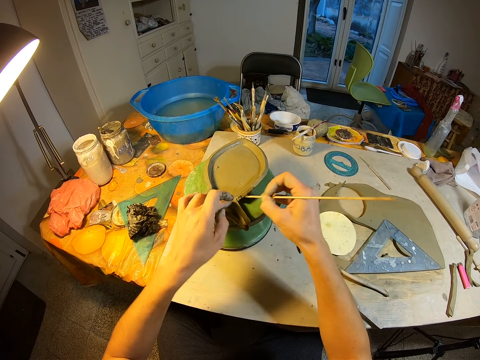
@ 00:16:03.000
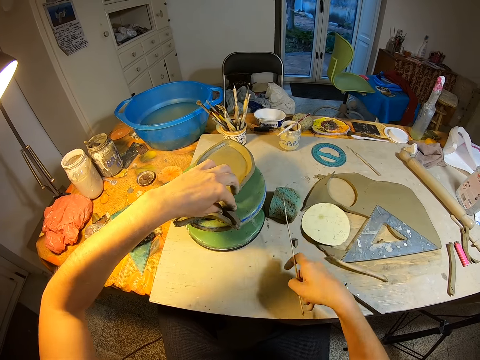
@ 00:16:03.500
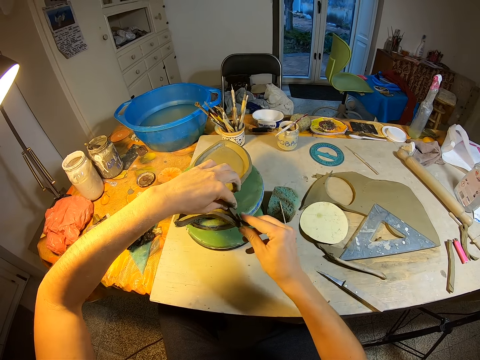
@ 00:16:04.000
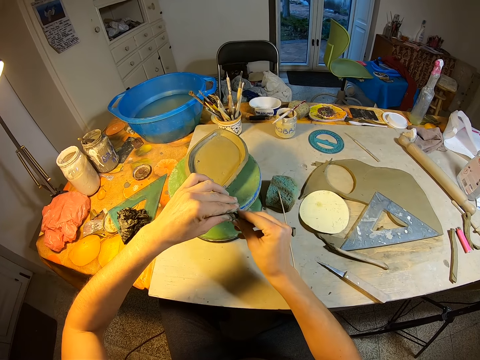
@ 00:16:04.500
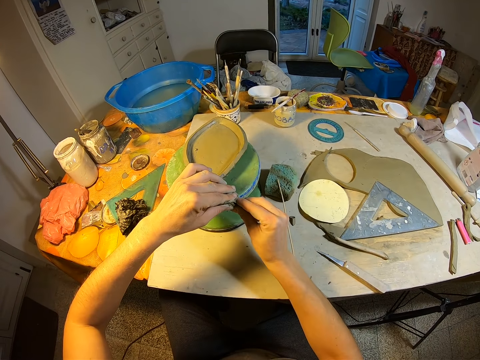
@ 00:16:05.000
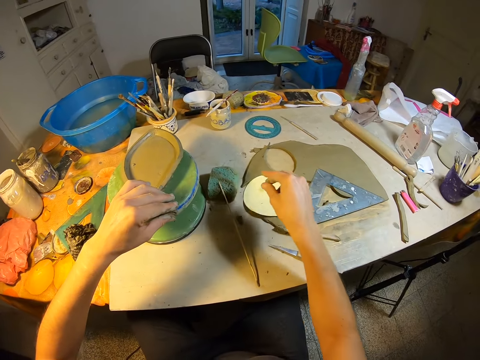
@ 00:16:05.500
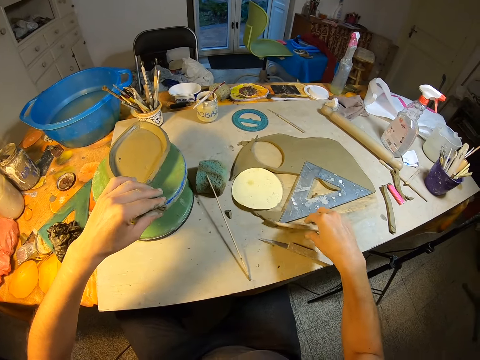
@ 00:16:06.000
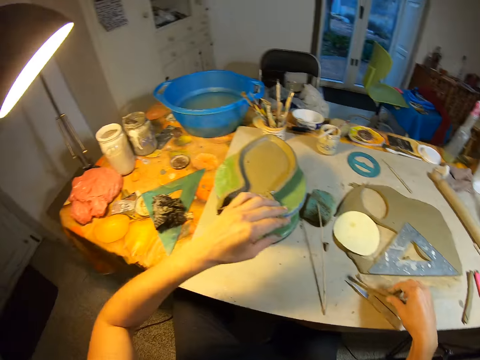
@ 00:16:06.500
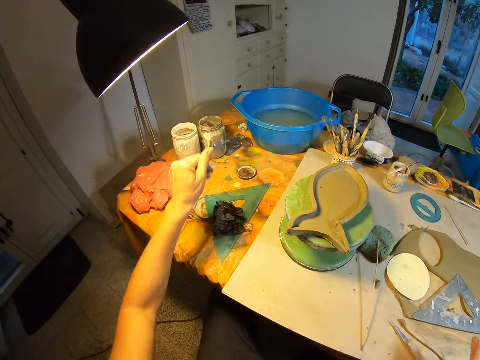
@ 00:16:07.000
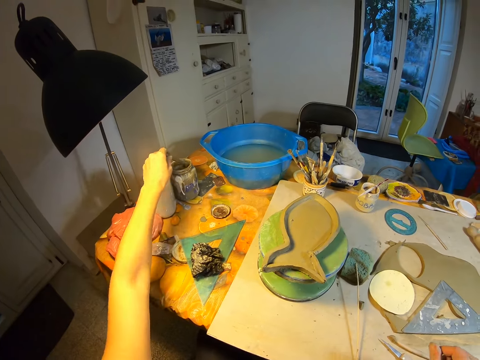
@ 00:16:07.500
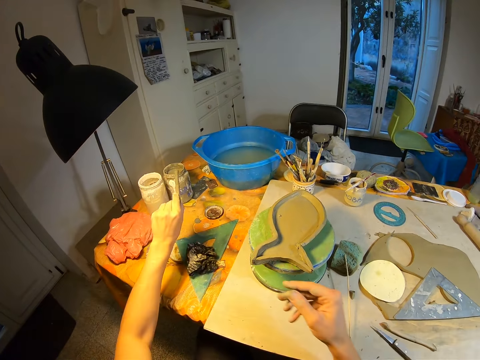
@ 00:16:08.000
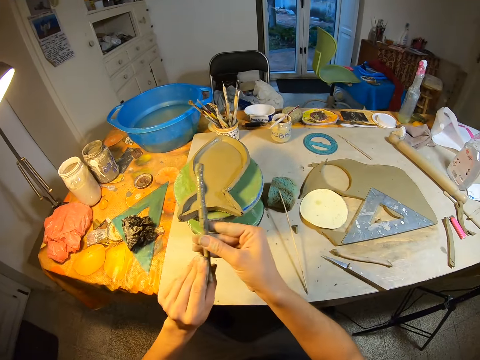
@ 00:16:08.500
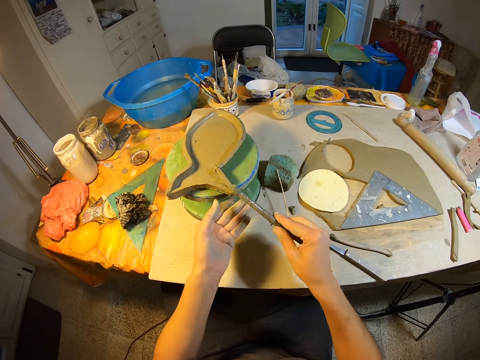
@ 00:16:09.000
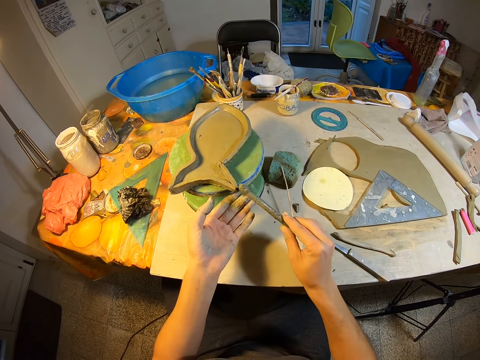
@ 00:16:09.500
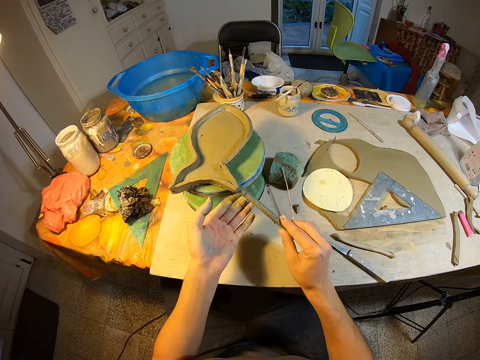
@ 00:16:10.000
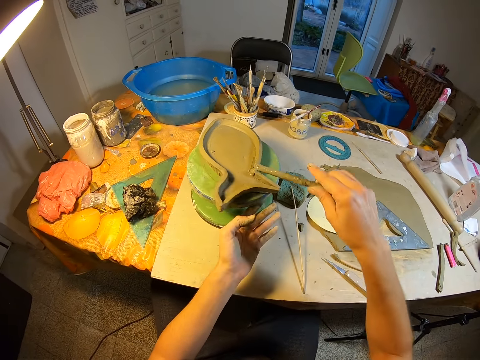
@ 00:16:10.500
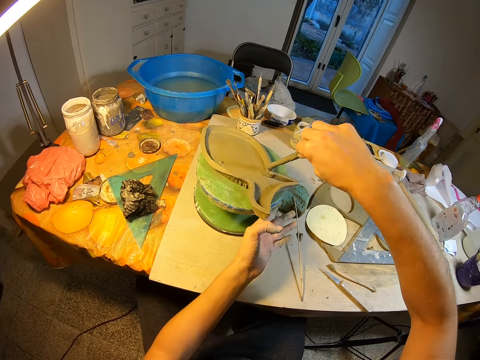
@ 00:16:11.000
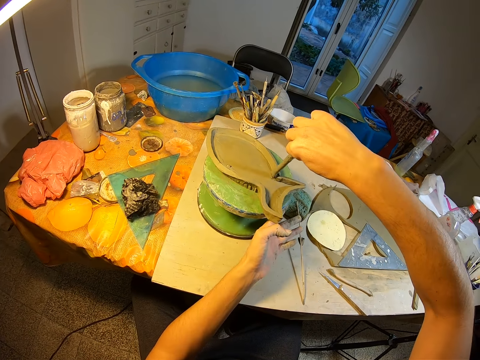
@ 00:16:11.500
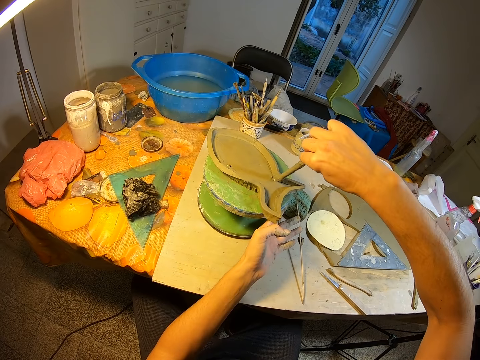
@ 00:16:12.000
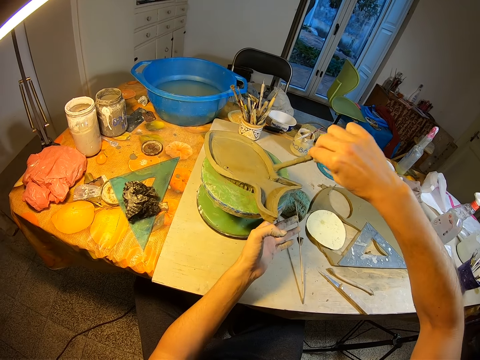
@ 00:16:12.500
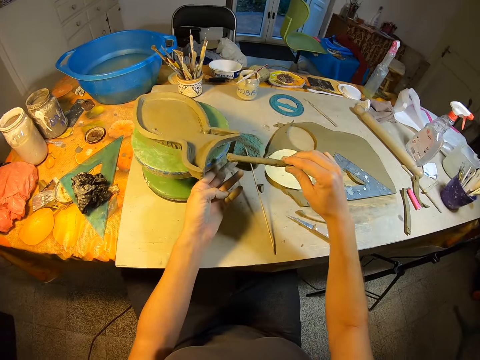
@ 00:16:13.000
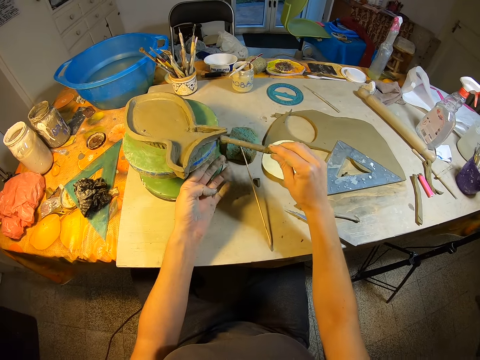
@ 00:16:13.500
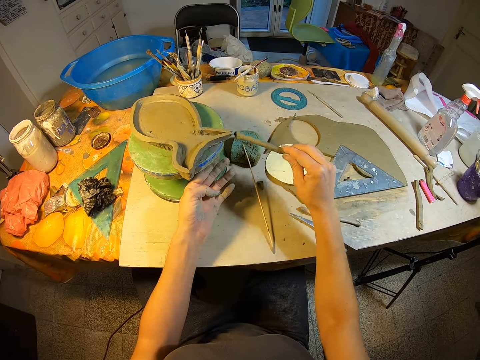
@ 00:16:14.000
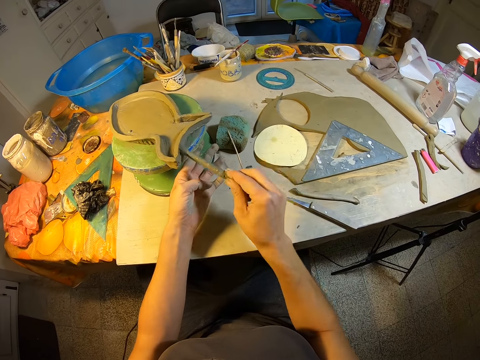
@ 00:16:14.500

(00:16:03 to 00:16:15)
The camera wearer places the clay shaper on the table with her right hand. She shapes the pieces of clay mold with both hands. She adjusts the mold. She touches the clay stick shaper on the table with her right hand. She picks up the stick. She picks up the clay shaper in the jar with her left hand. She passes the clay shaper to her right hand with her left hand. She shapes the pieces of clay mold with the clay shaper with her right hand. She applies glue on the mold.

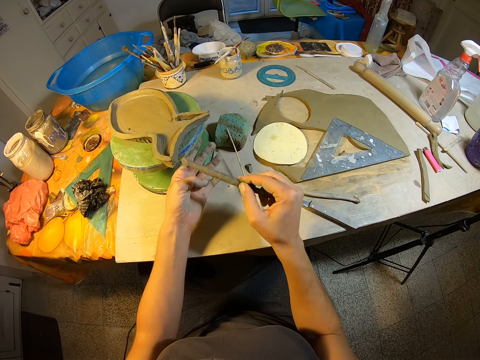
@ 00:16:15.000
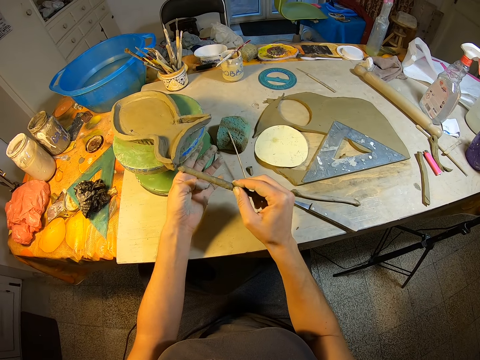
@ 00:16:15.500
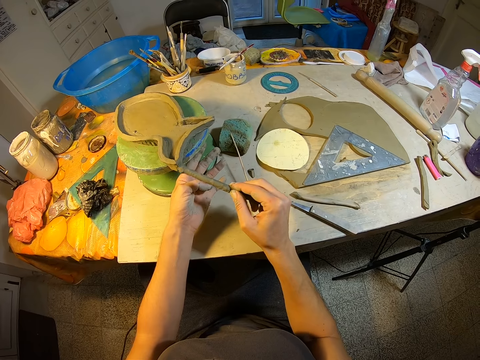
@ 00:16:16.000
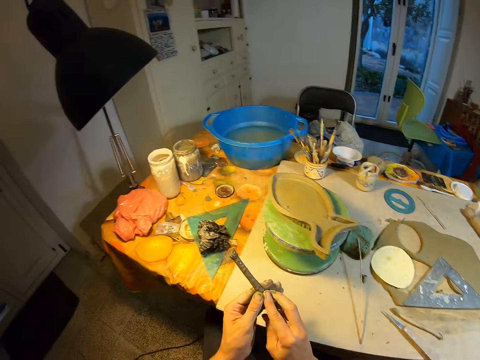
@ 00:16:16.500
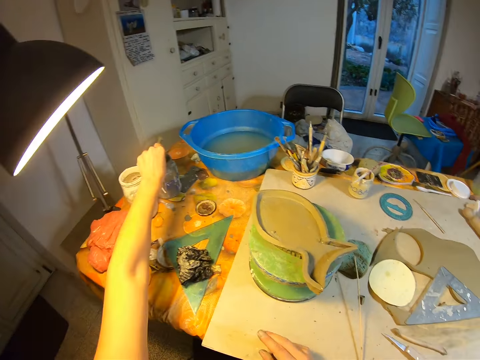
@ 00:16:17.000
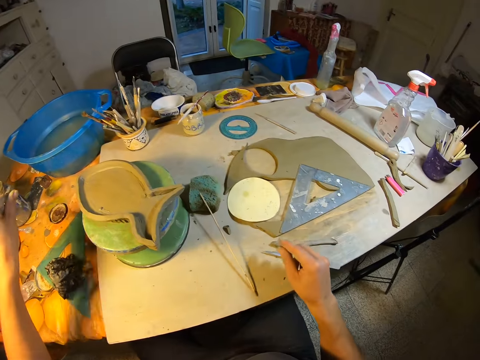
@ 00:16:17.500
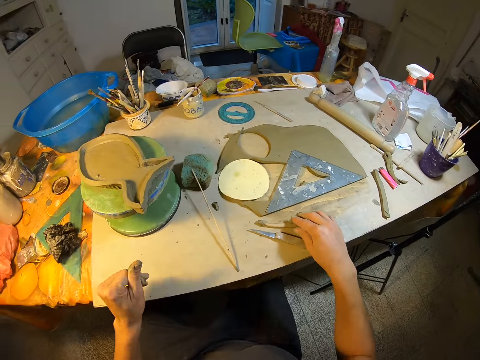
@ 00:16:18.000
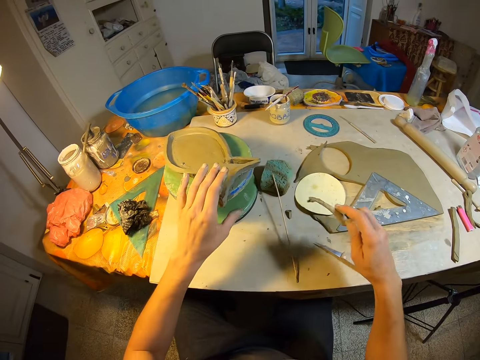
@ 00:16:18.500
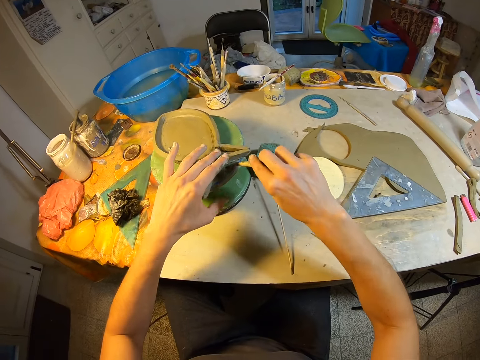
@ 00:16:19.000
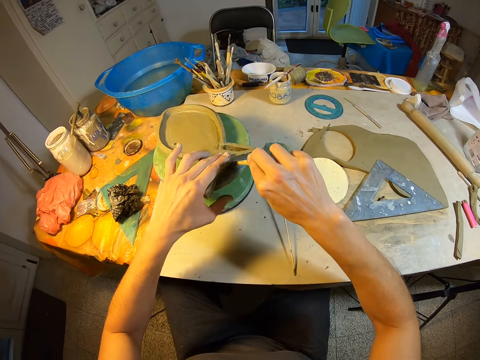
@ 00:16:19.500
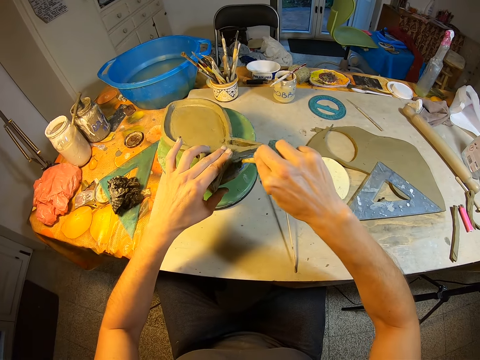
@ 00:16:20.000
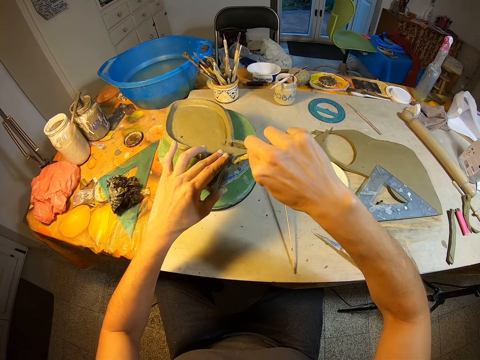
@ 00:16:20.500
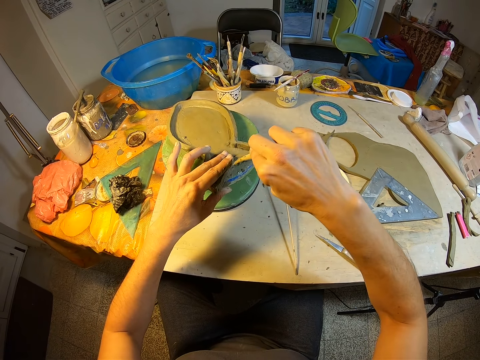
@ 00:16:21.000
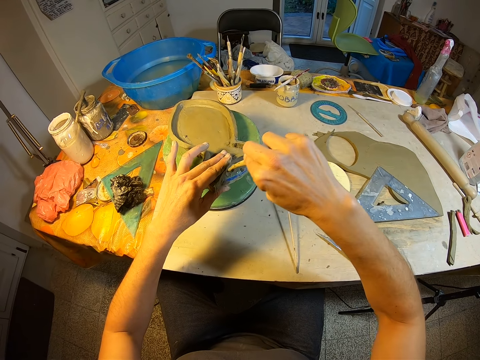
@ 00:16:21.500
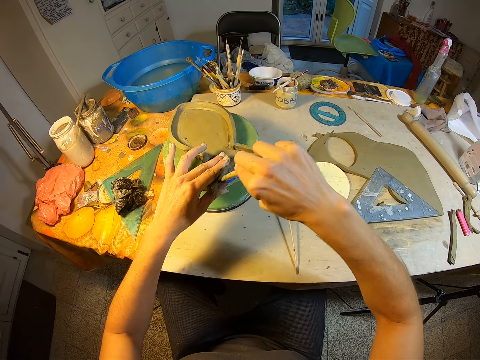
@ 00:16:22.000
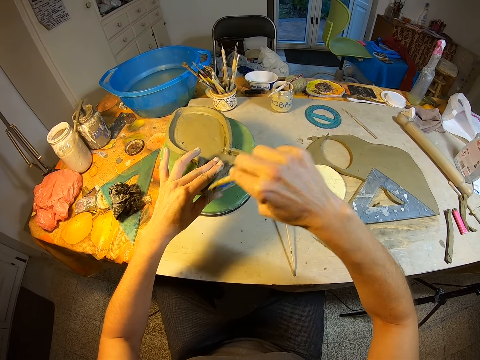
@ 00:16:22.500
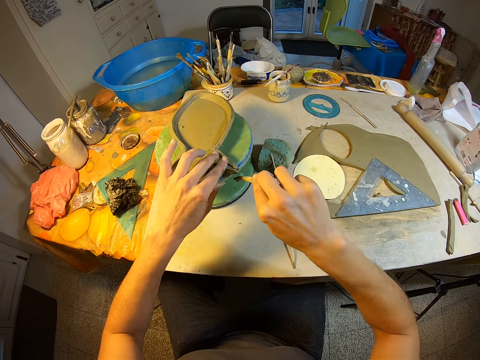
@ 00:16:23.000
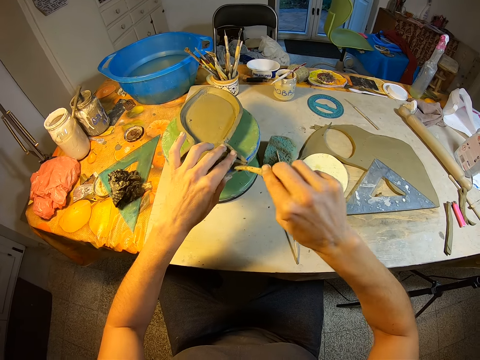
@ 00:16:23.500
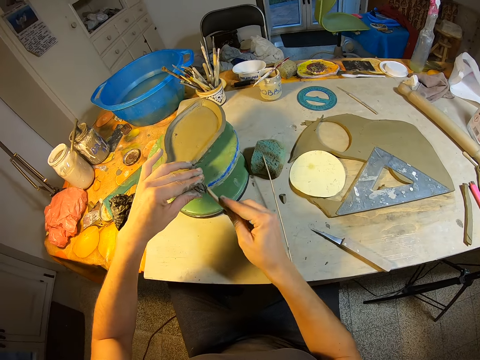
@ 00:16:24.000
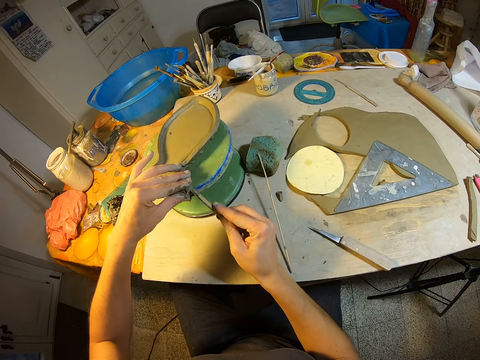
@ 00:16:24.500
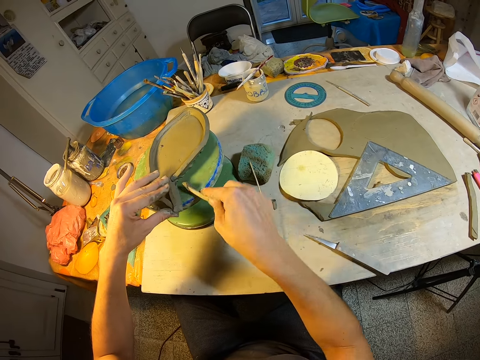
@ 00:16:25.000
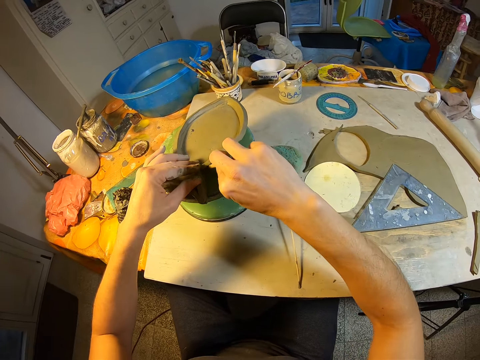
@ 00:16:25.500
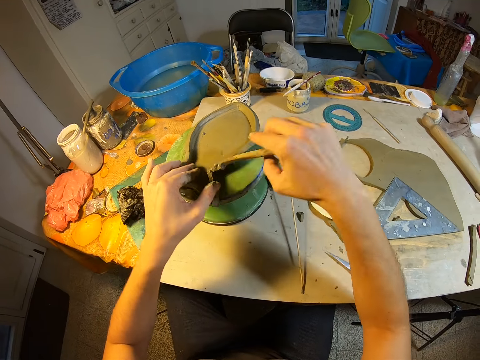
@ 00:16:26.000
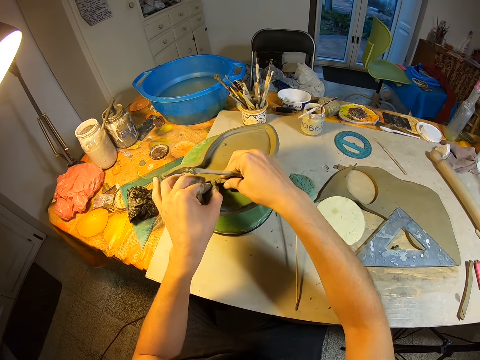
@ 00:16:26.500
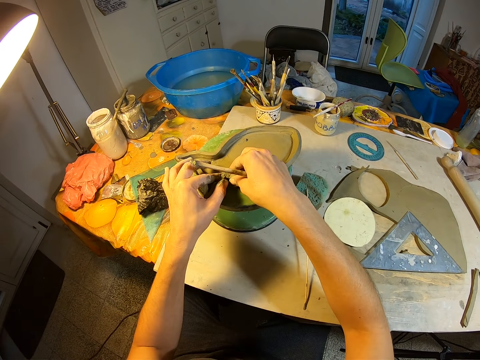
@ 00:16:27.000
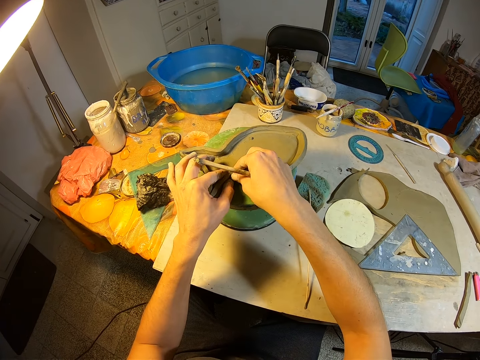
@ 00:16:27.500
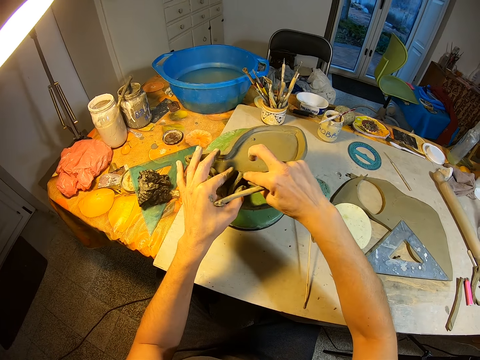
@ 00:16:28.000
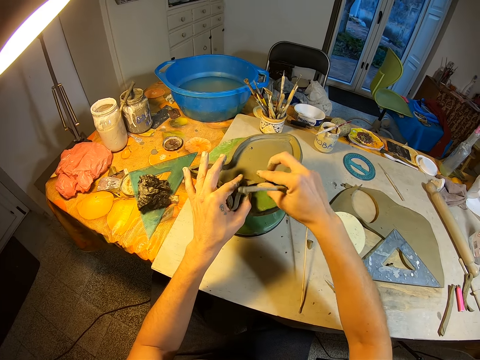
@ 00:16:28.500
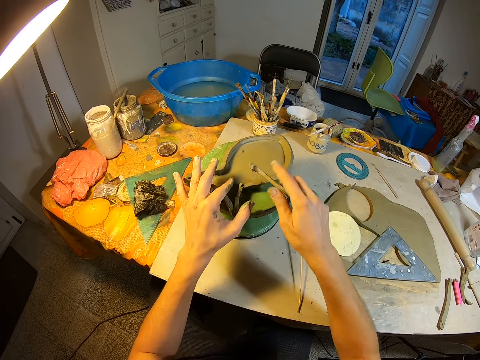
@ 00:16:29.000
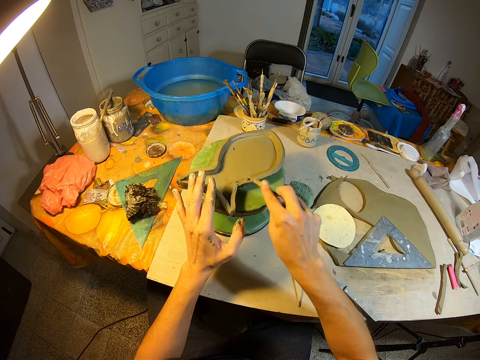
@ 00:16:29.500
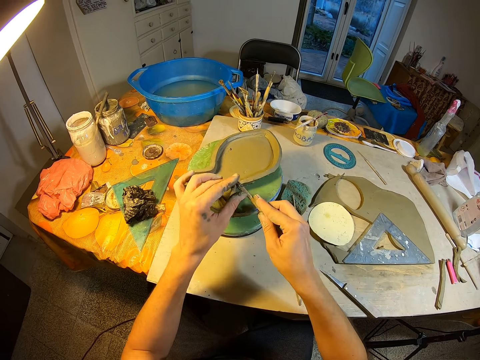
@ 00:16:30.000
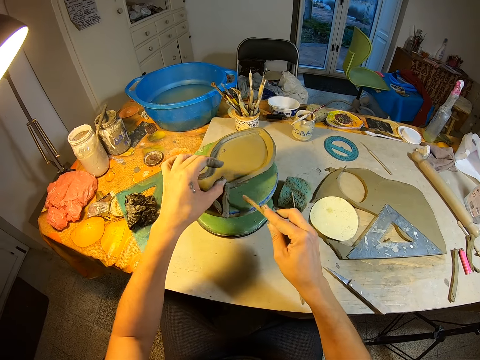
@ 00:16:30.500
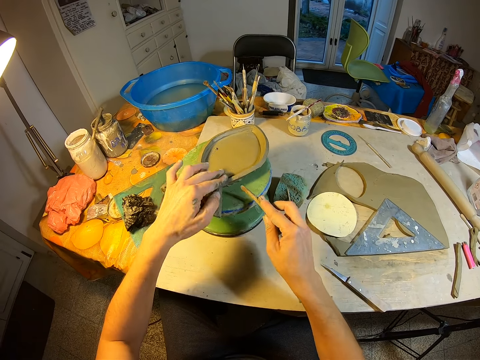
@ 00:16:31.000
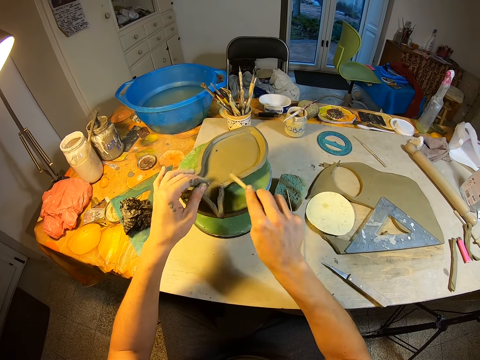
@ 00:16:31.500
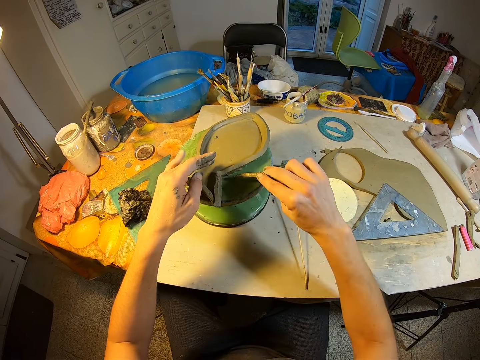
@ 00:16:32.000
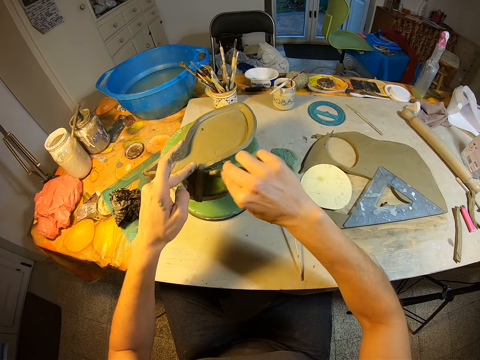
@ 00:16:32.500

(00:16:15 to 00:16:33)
The camera wearer passes the clay shaper to her left hand with her right hand. She places the clay shaper on the jar with her left hand. She picks up the clay shaper on the table with her right hand. She places her left hand on the clay mold. She shapes the clay mold with the wet clay with the clay shaper in her right hand. She smoothens the mold. She turns the pottery wheel with her left hand. She shapes the clay mold with the wet clay with the clay shaper in her right hand. She shapes the clay mold with both hands. She shapes the clay mold with the wet clay with the clay shaper in her right hand. She touches the clay shaper with her left hand. She touches the clay mold with her left hand. She shapes the clay mold with the wet clay with the clay shaper in her right hand. She holds the clay mold with her left hand.
